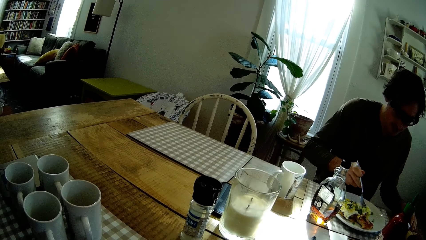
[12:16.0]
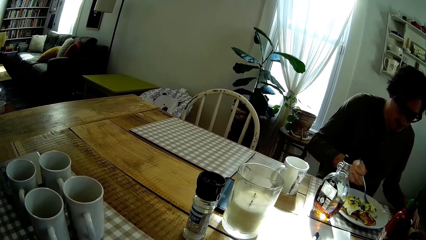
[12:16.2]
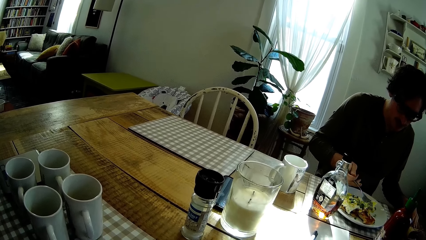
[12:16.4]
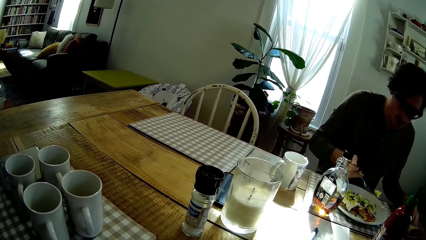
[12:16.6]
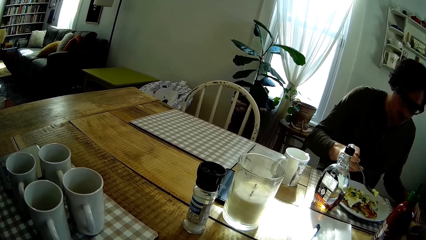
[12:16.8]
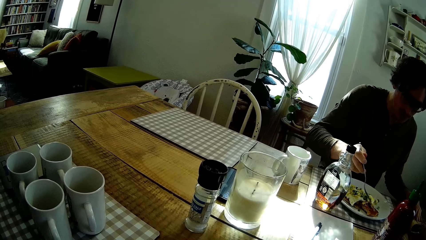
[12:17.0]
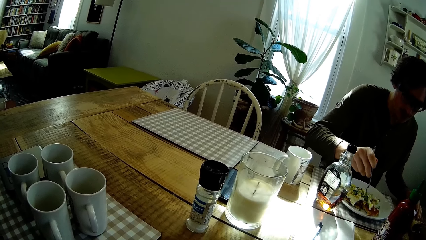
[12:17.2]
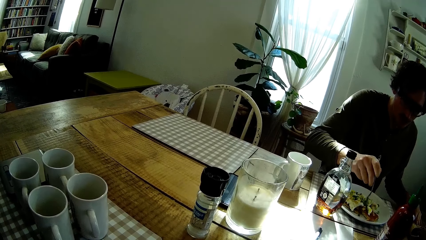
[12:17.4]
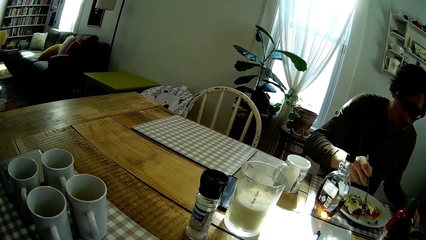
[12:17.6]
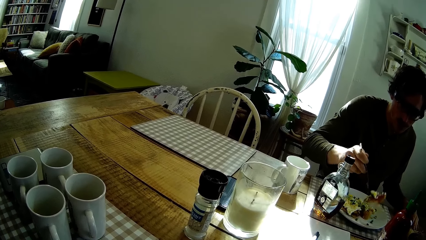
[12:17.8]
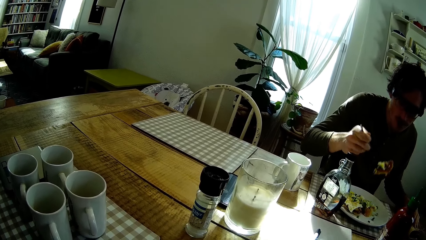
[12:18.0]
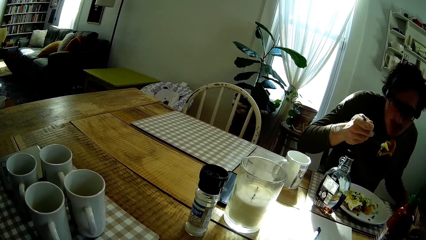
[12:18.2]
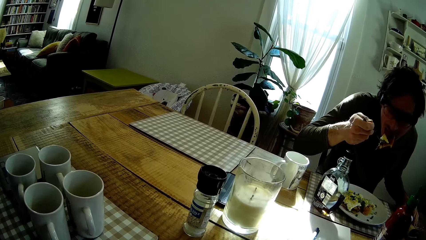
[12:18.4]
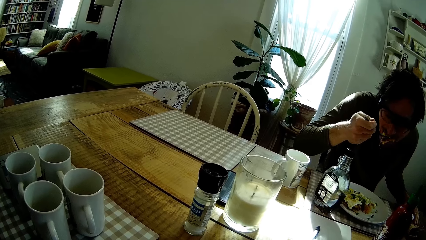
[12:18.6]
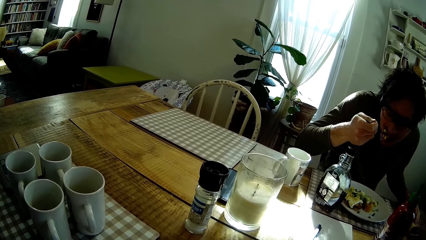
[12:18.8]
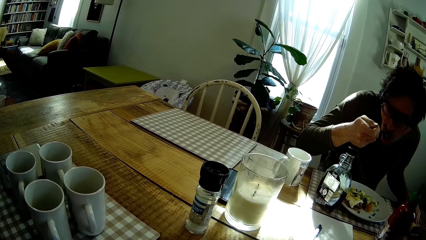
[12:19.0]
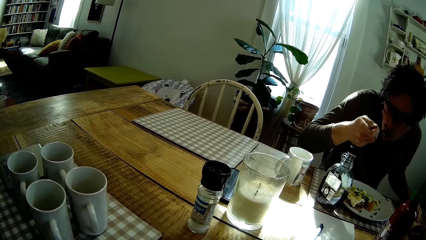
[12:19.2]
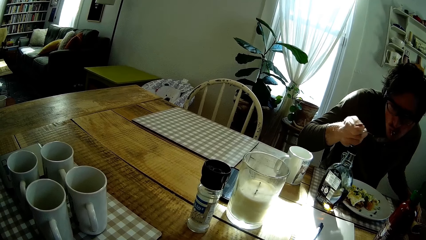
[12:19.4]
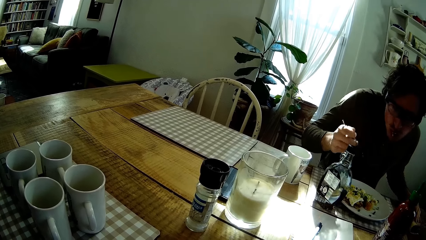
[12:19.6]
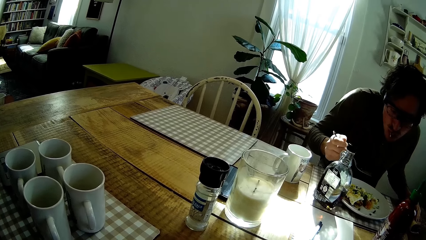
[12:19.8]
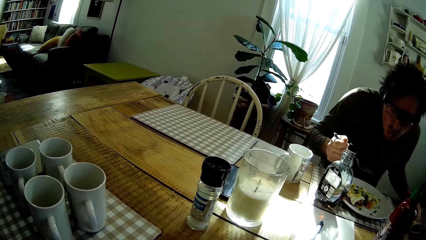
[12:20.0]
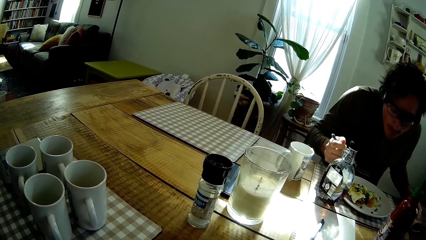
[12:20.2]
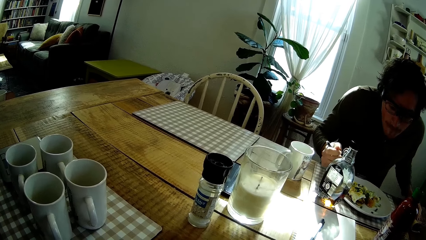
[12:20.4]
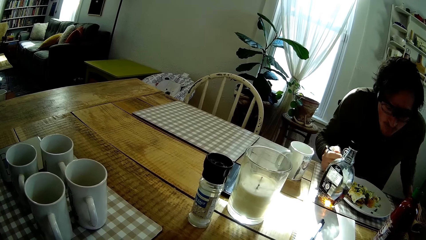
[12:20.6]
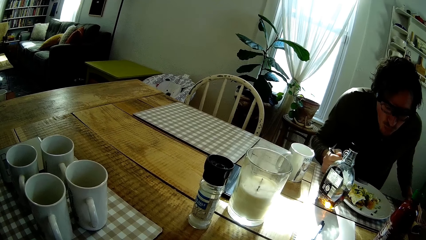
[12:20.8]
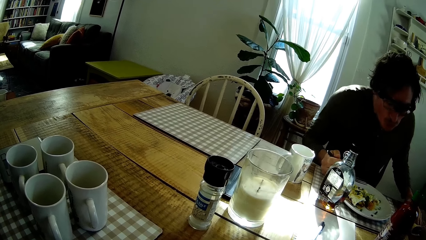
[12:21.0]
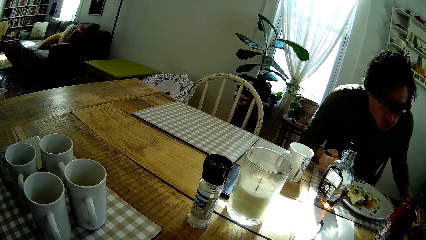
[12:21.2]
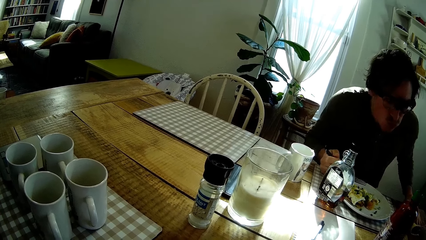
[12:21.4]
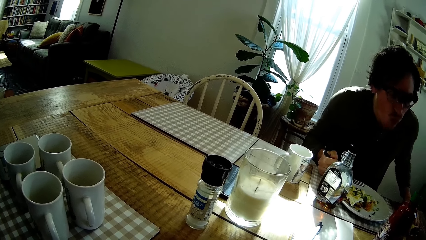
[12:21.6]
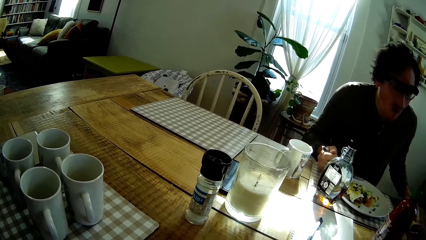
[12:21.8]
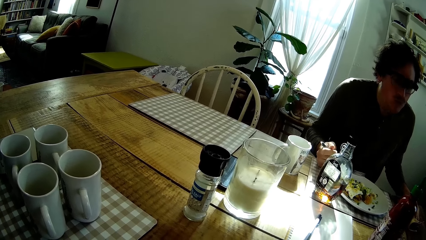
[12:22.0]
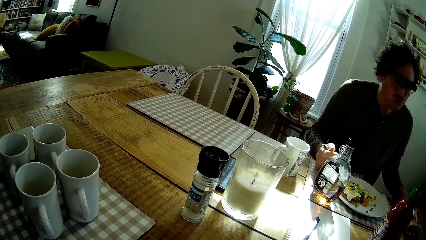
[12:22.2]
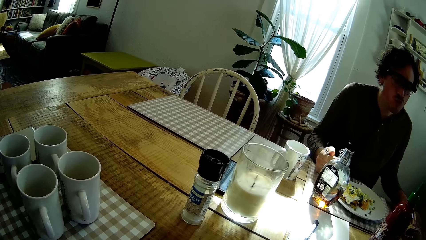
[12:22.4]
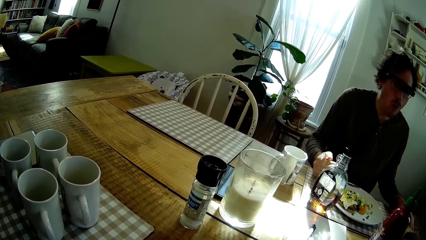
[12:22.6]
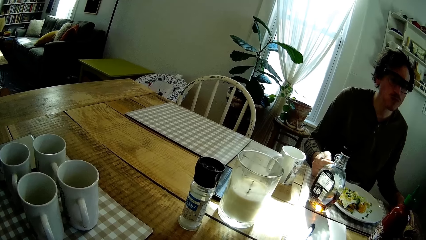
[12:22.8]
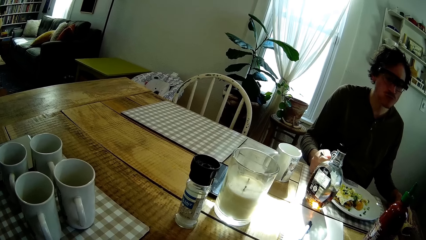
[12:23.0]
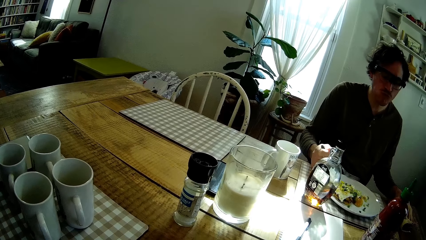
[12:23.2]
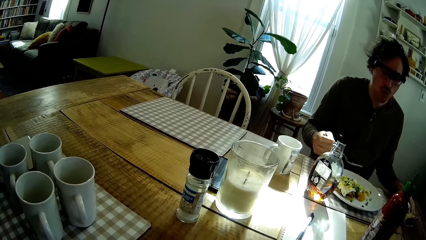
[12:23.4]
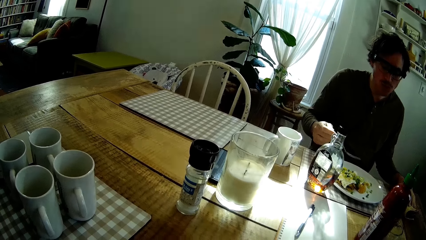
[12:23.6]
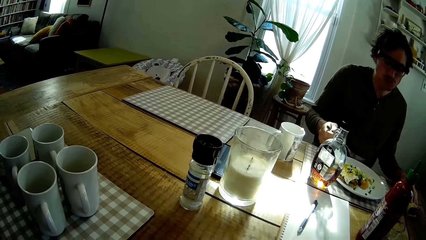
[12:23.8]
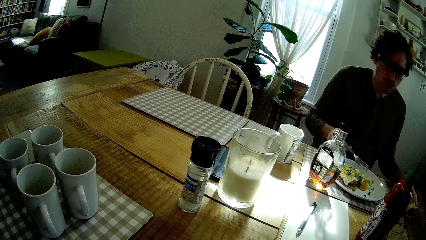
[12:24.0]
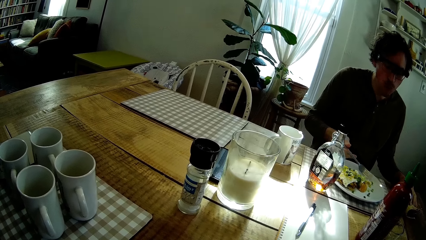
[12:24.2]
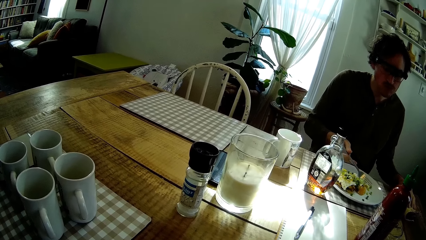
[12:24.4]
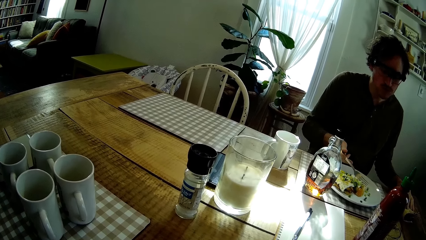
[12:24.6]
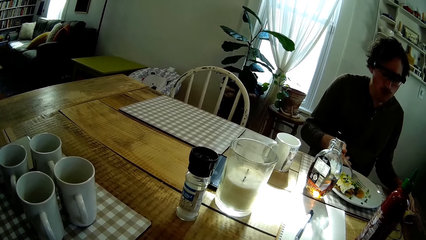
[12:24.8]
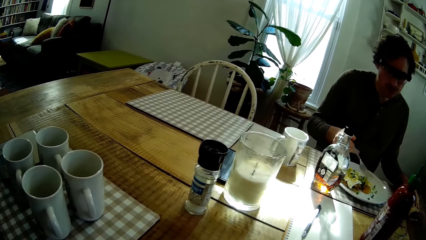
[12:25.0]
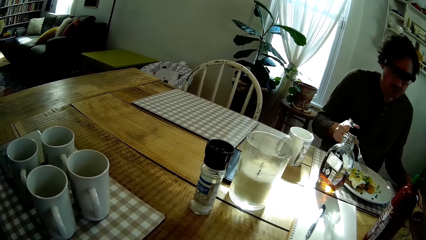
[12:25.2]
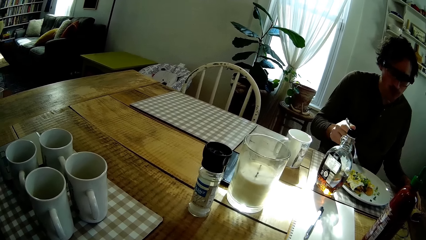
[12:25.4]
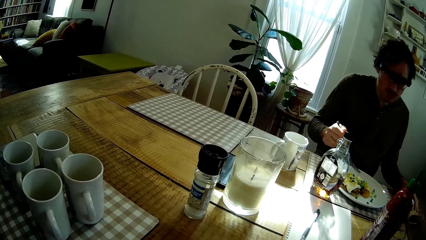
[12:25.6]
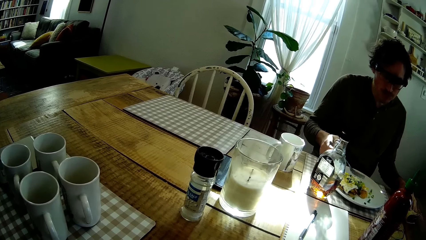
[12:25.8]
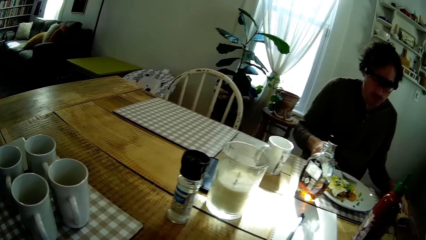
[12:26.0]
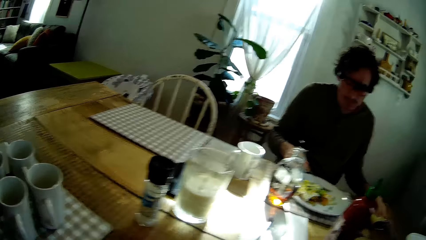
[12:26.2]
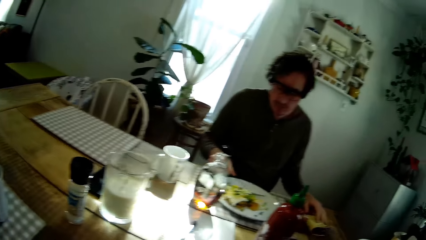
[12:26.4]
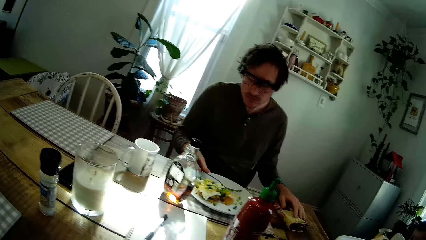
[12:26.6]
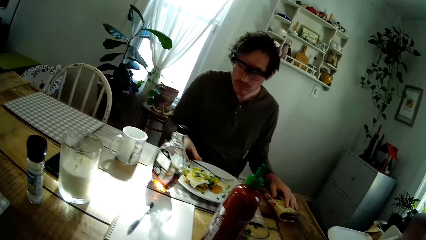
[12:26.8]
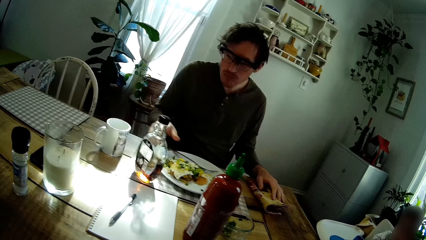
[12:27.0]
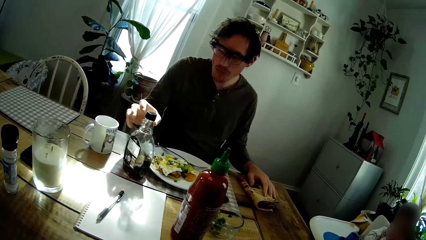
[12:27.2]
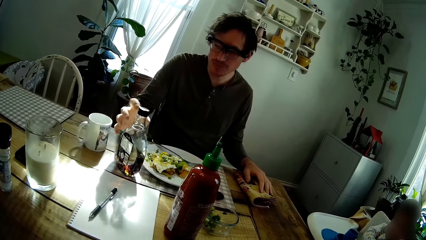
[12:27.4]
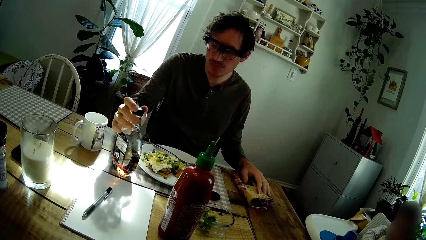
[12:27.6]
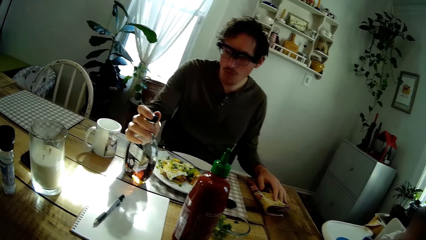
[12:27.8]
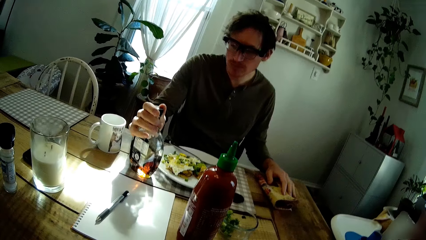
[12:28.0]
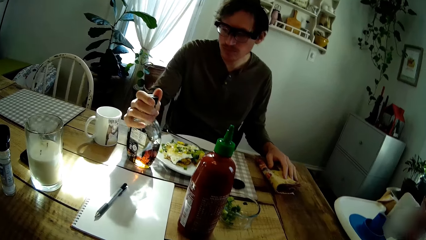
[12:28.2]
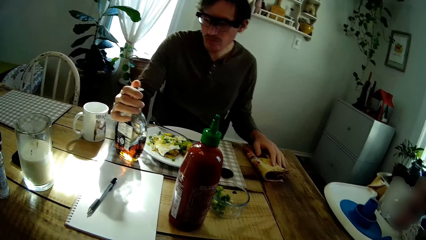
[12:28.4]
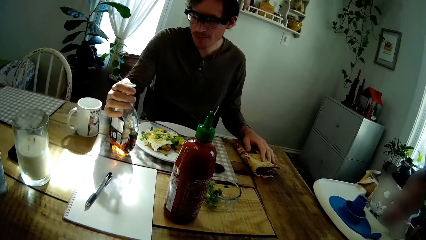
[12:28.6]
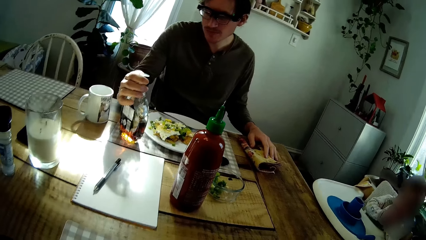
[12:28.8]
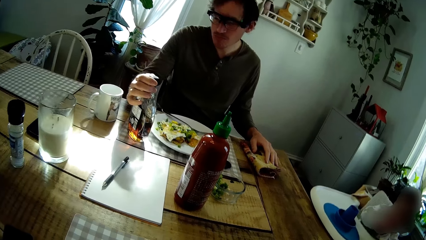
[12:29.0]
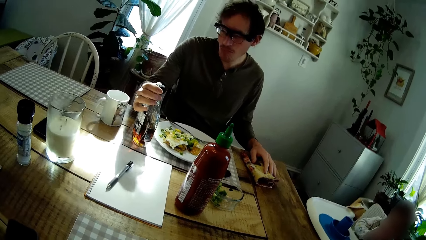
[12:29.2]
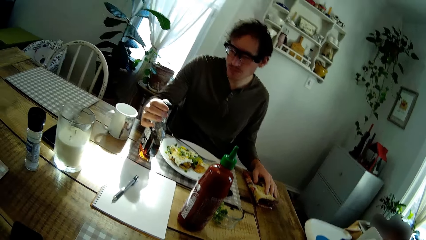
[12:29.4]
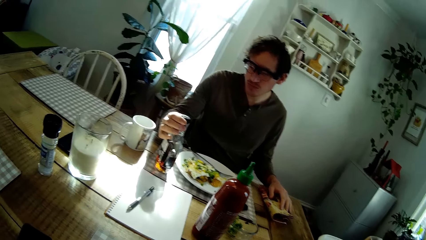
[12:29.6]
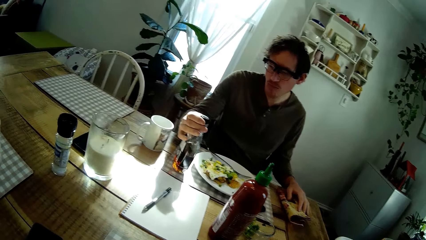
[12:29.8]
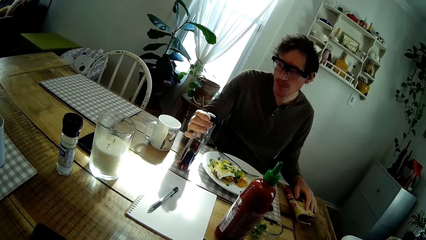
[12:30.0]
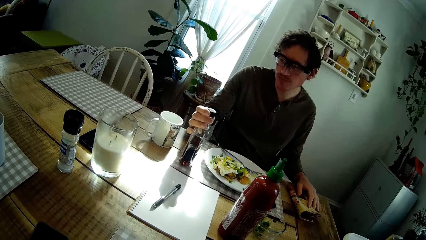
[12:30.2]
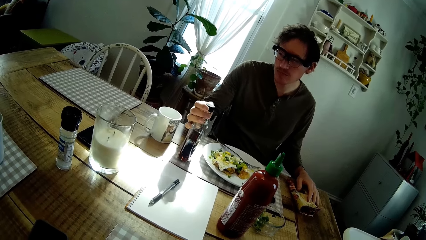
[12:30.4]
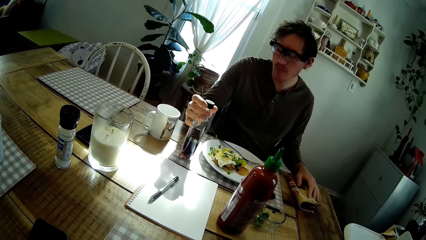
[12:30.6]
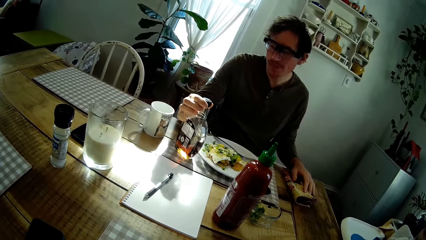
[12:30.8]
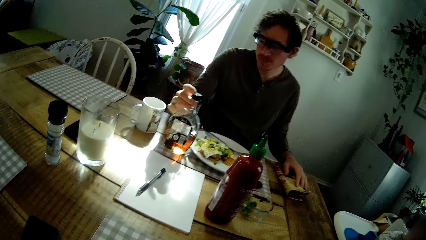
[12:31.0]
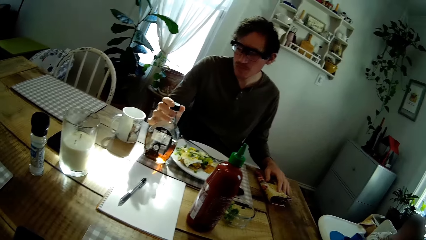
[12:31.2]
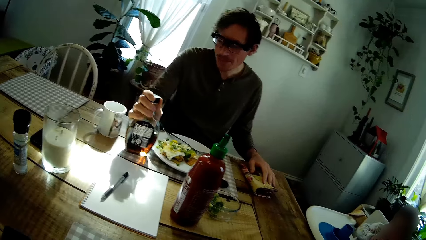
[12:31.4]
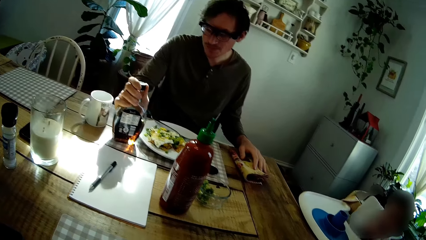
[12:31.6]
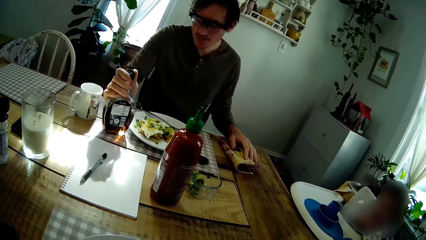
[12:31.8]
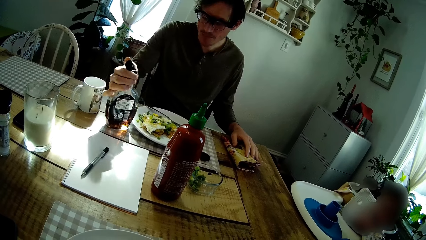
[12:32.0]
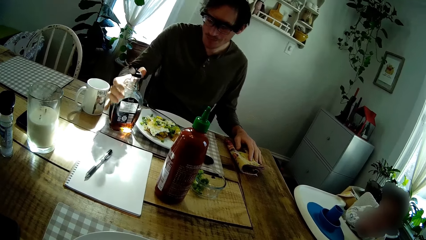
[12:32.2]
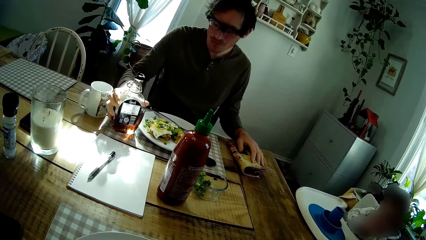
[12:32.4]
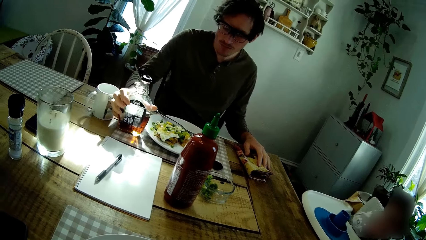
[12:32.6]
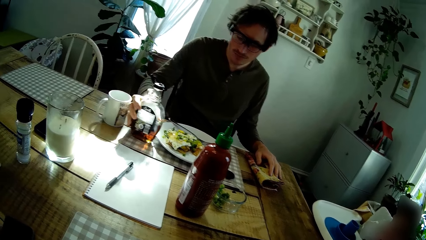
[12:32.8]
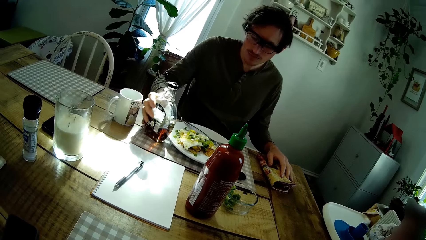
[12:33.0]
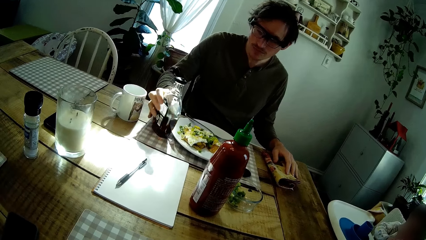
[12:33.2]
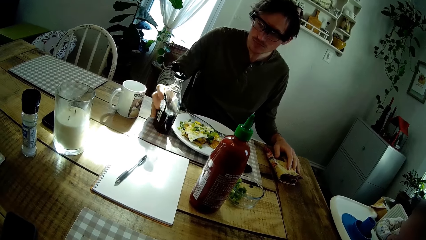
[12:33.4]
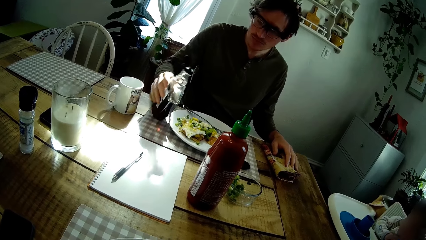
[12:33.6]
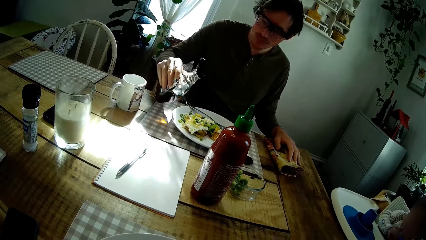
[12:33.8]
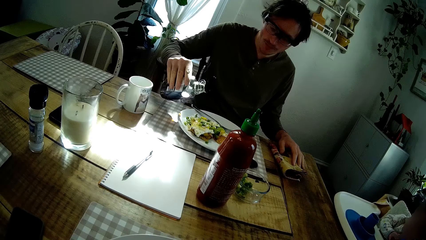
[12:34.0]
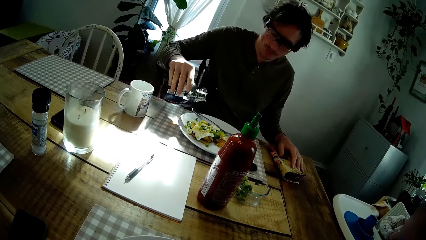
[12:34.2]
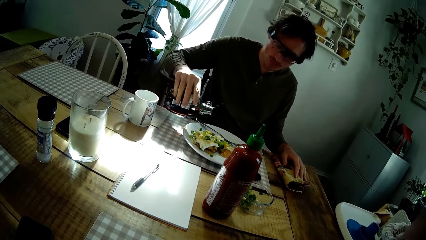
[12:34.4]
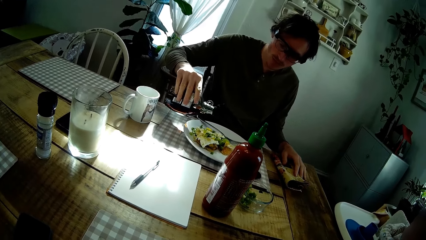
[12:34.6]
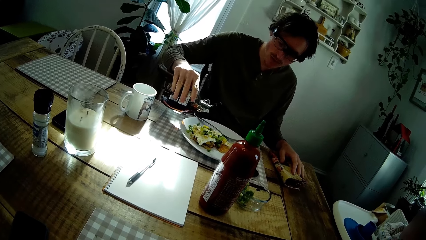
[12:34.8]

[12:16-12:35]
The man eats the pancake in the fork. He drops the fork in his right hand inside the plate of pancakes on the dining table. He checks the bottle of pancake syrup on the dining table with his right hand and opens the bottle of pancake syrup with his right hand.
